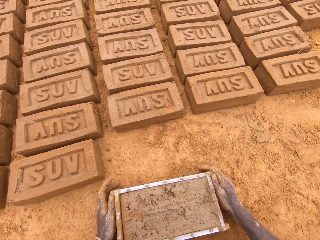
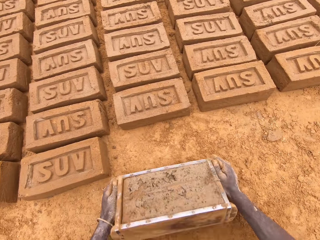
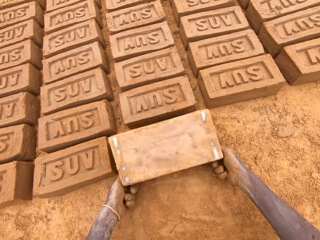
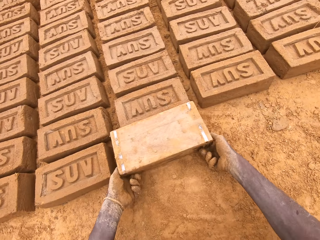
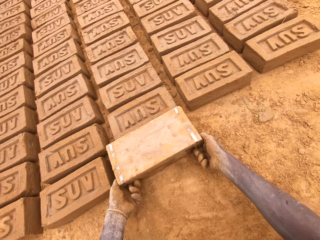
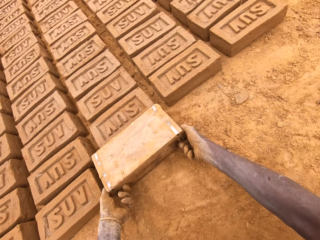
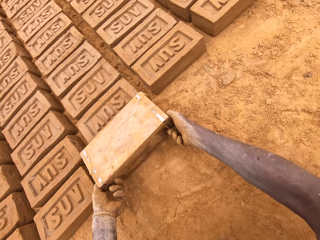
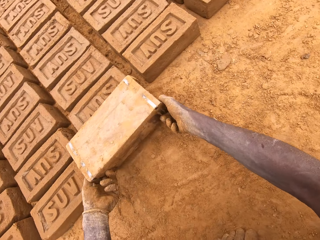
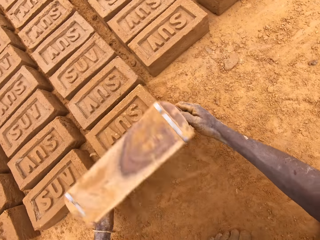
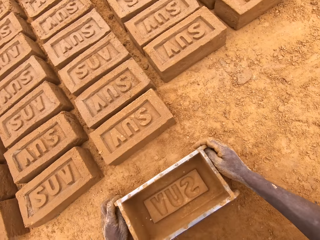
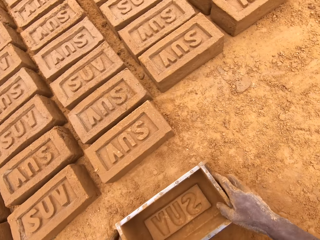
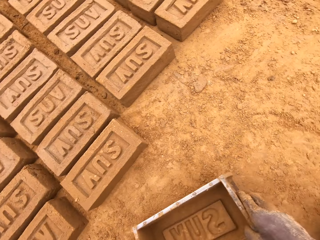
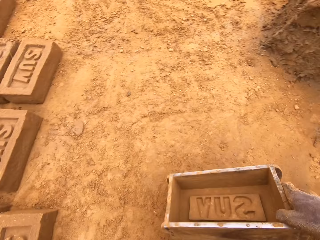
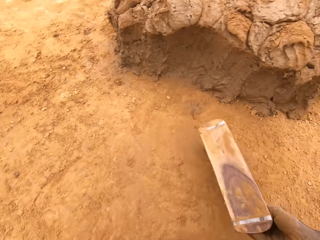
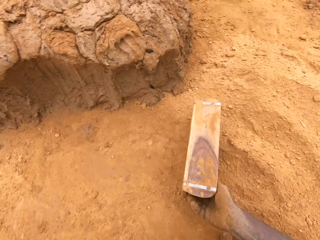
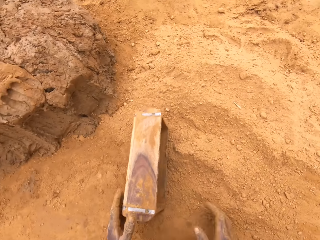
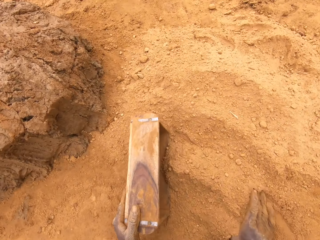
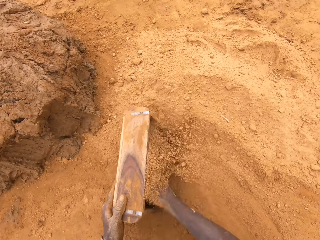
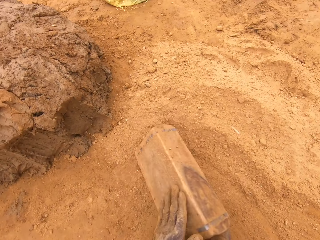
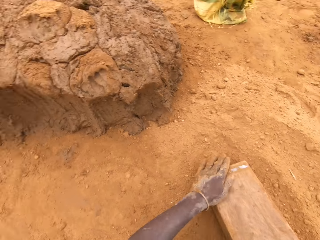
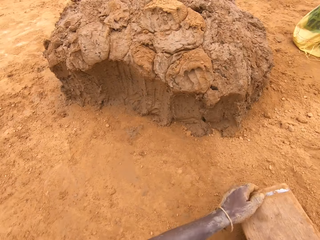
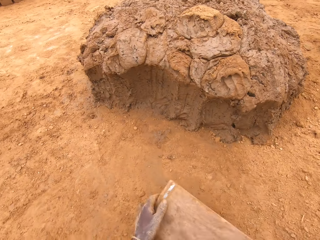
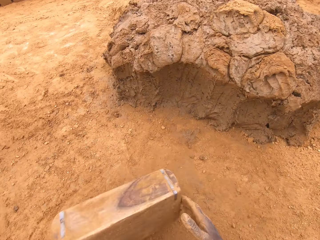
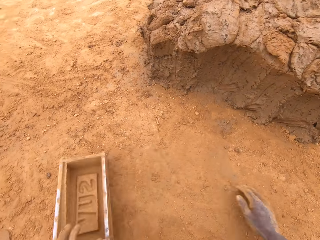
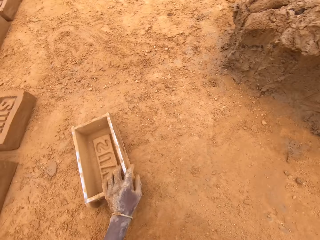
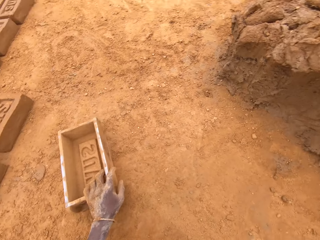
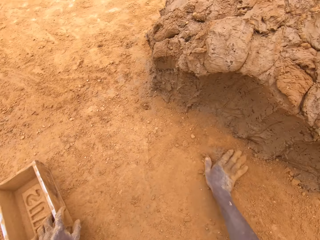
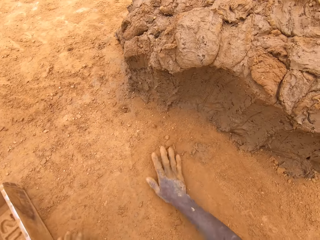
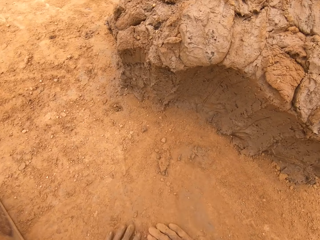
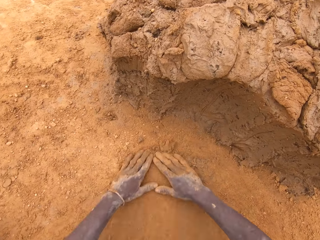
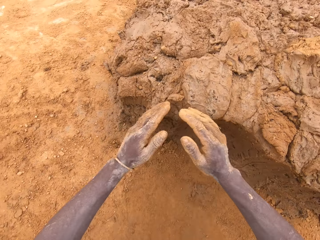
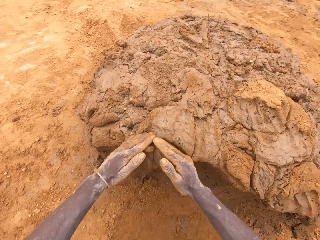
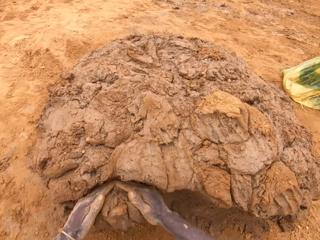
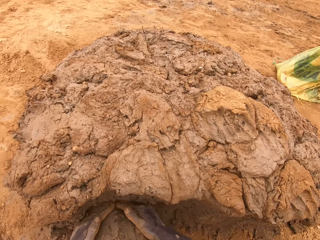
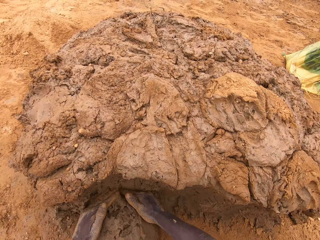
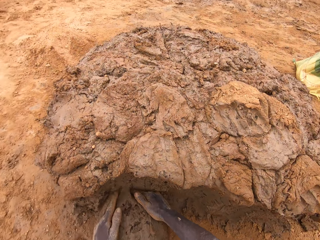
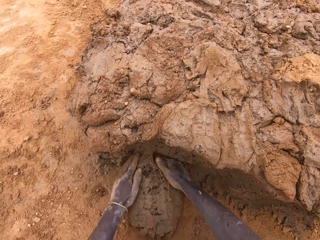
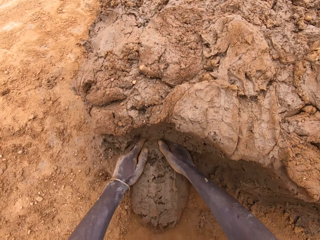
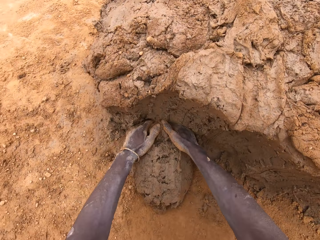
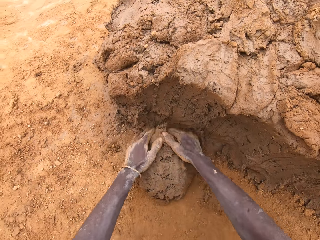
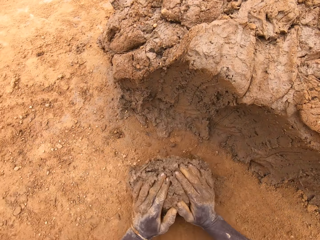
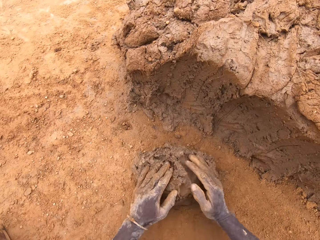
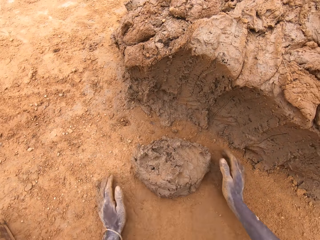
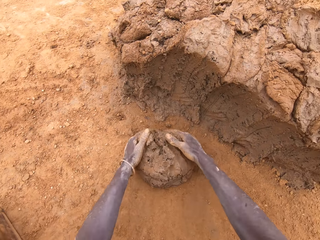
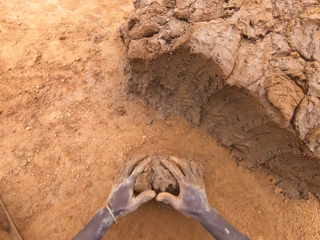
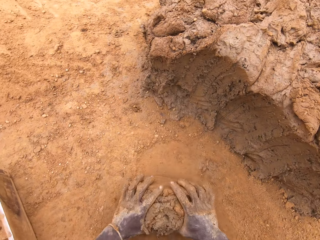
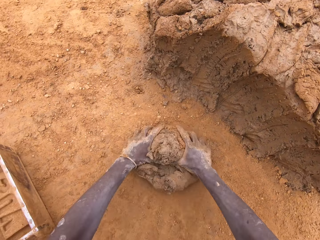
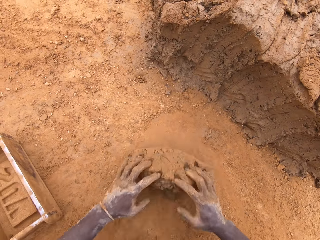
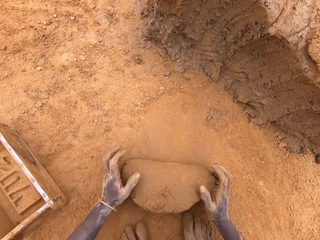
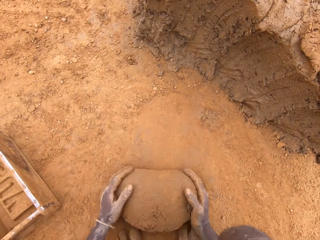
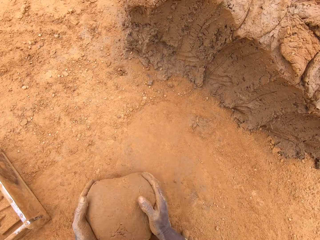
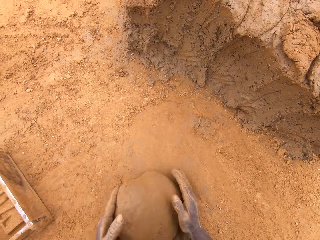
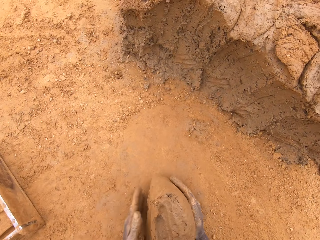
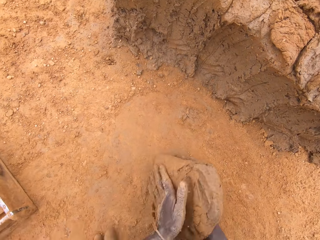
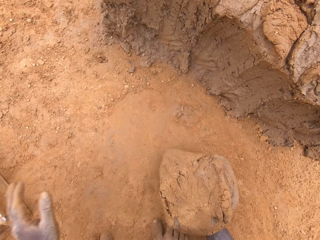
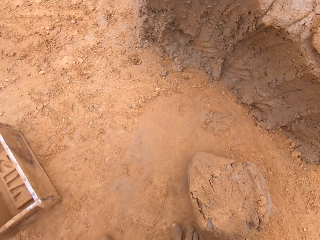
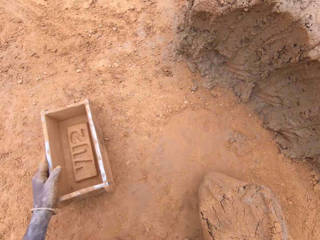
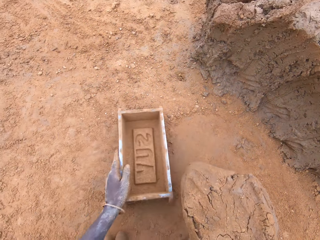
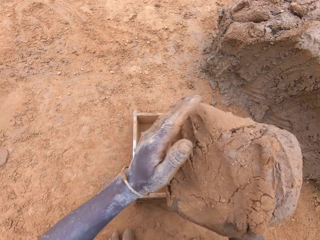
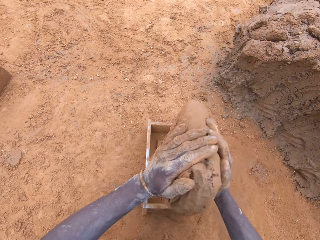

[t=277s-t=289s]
The camera wearer puts a brick on the ground from the brick mould. They put sand in the brick mould. They pour sand from the brick mould. They cut mud from the heap of mud. They mould the mud on the ground. They make bricks out of the heap of mud with the brick maker.

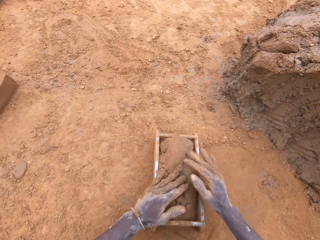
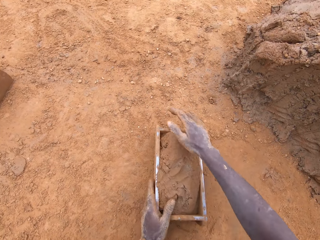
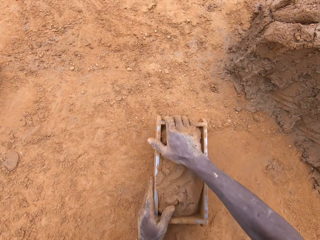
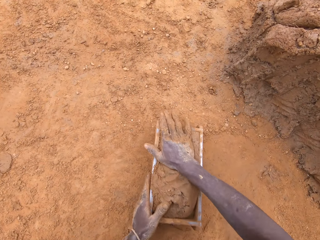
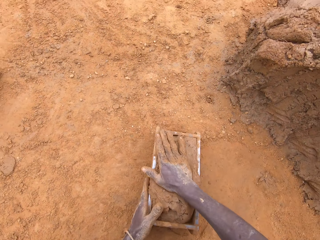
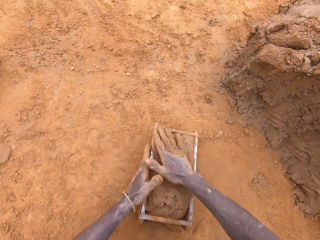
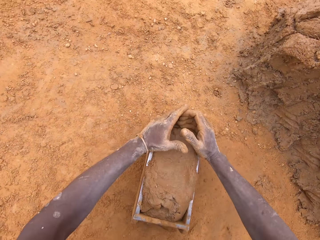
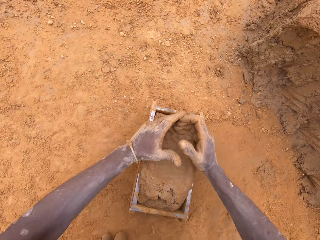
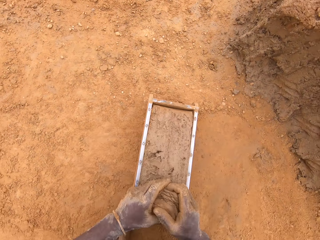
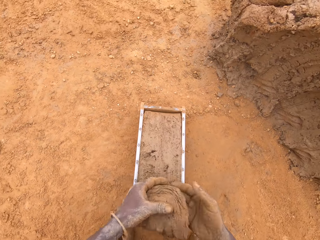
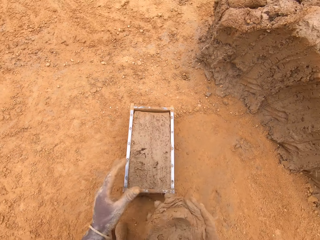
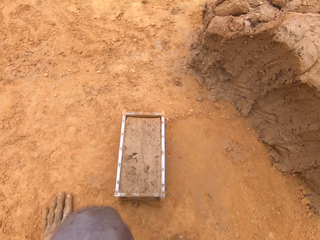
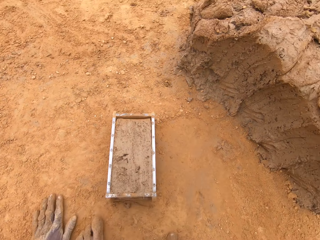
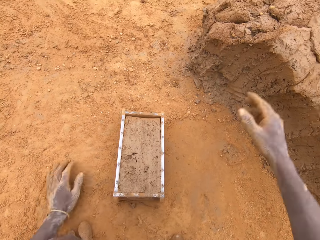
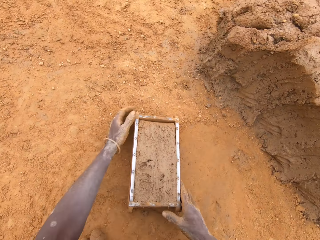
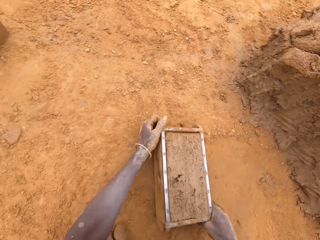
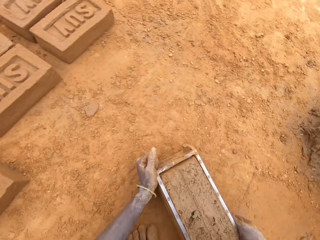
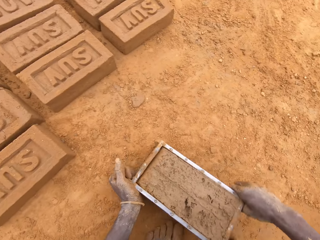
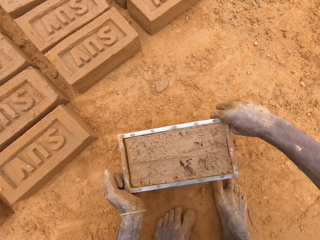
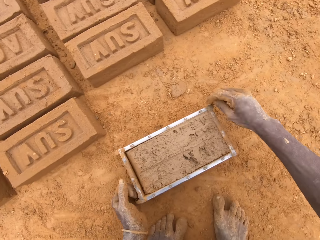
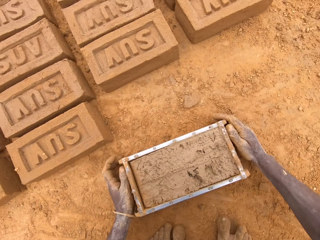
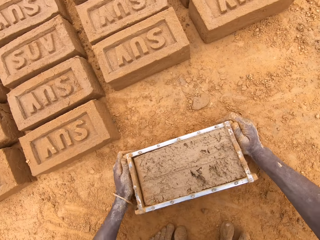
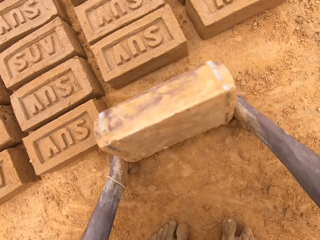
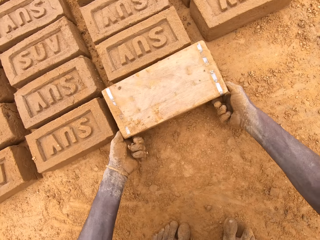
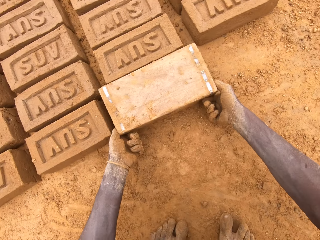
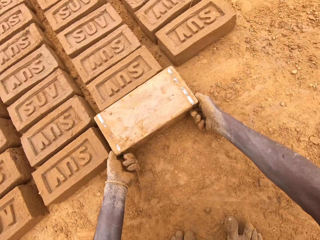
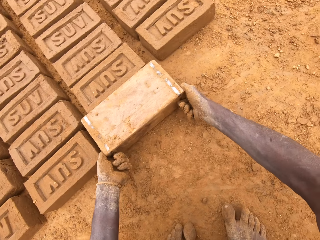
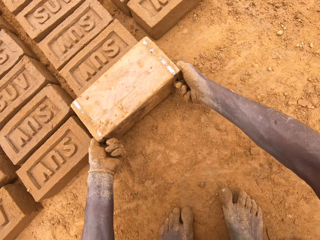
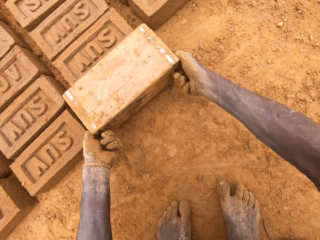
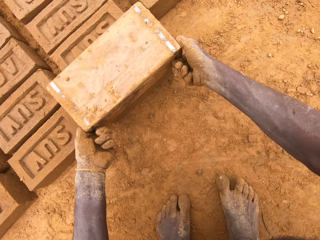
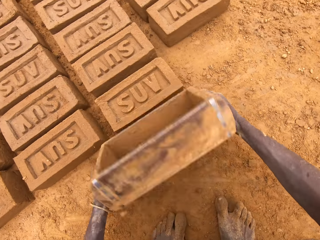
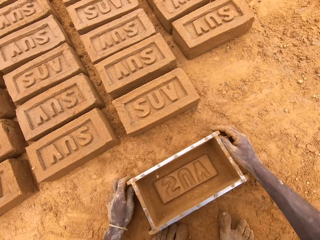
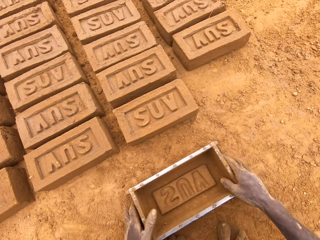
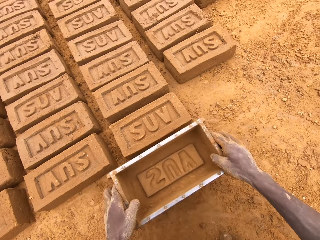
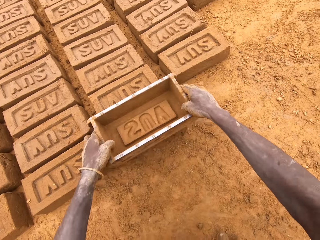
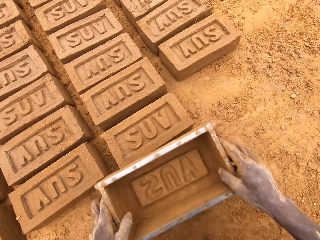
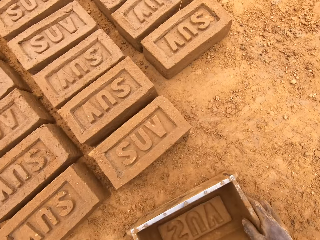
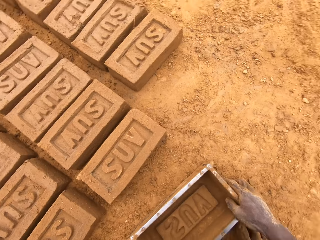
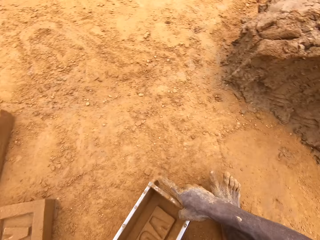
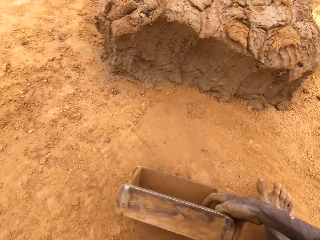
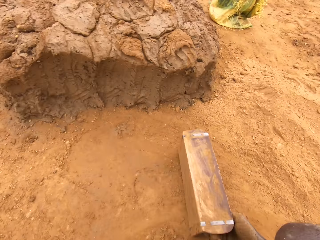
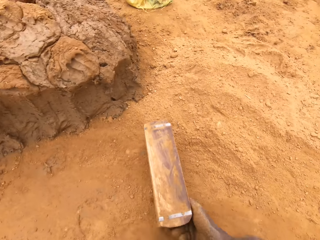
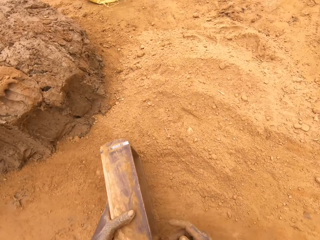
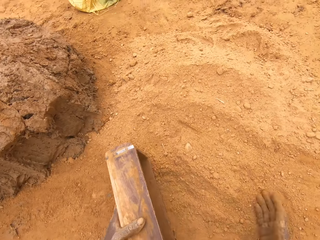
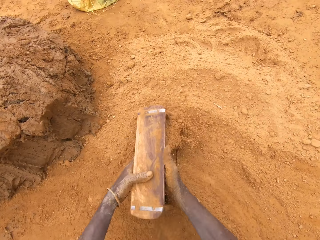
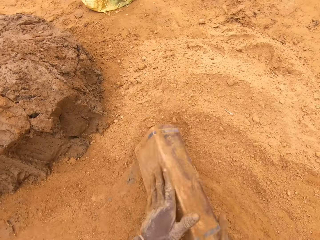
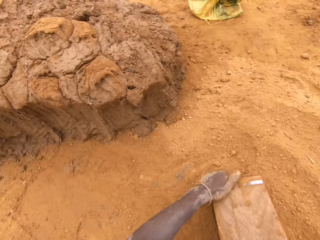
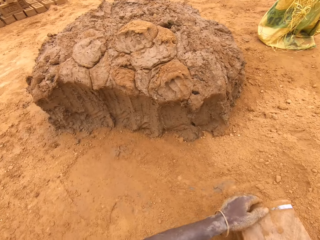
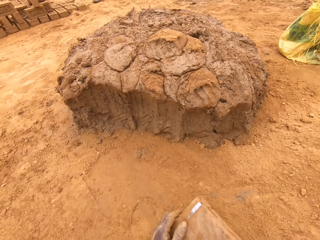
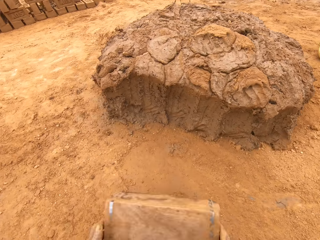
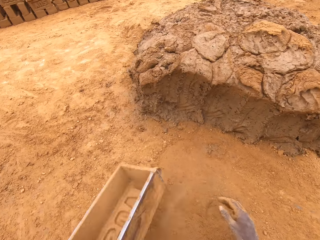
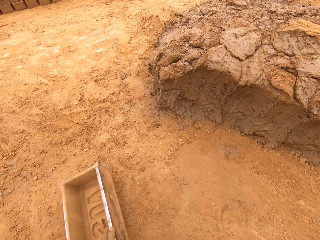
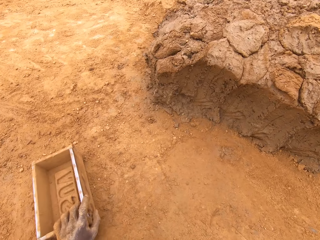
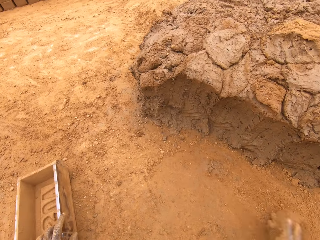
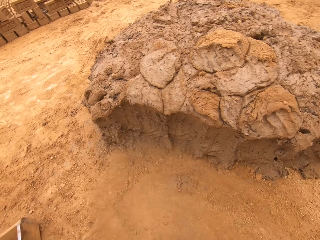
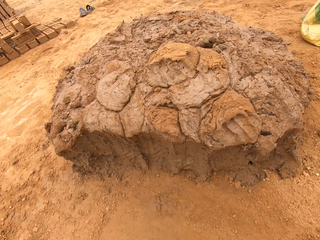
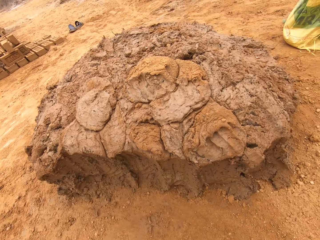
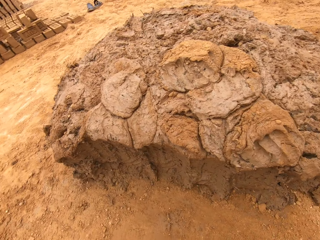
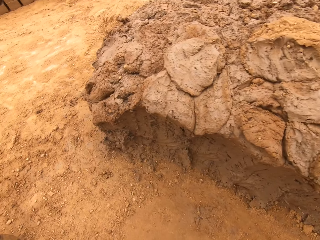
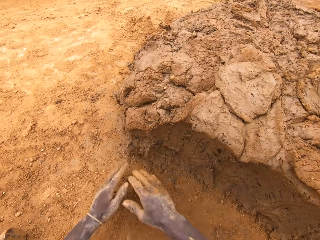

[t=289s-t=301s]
The camera wearer puts mud in a brick mould. They cut mud in the brick mould. They throw mud on a heap of mud. They put a brick on the ground from the brick mould. They put sand in the brick mould. They pour sand from the brick mould.
